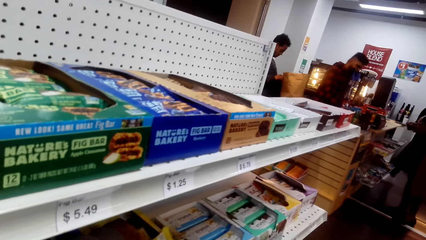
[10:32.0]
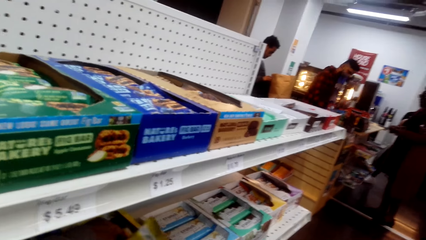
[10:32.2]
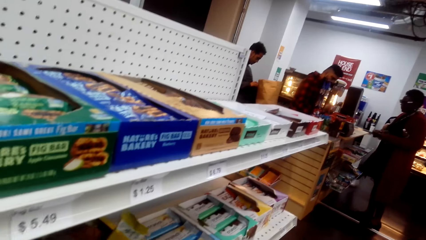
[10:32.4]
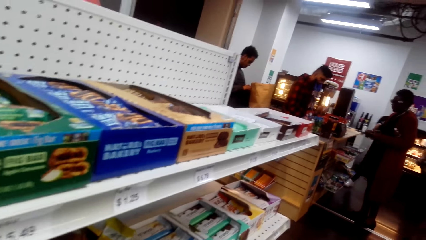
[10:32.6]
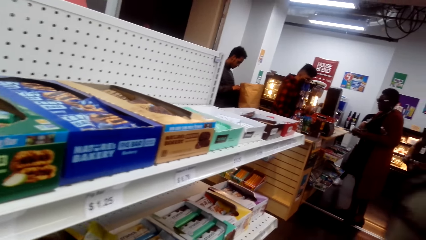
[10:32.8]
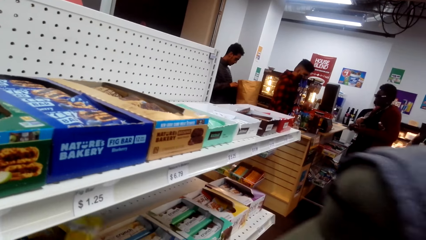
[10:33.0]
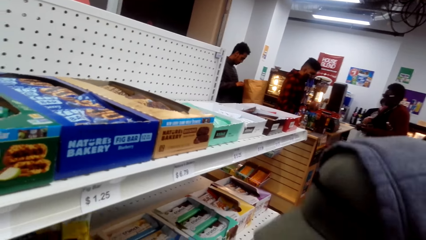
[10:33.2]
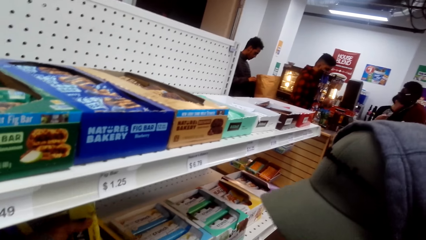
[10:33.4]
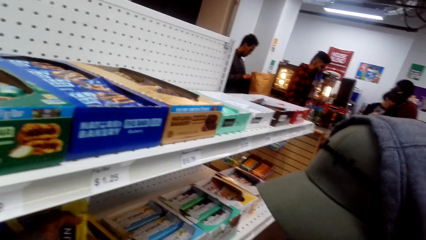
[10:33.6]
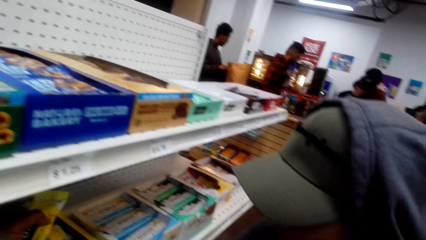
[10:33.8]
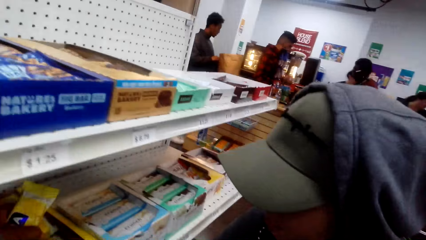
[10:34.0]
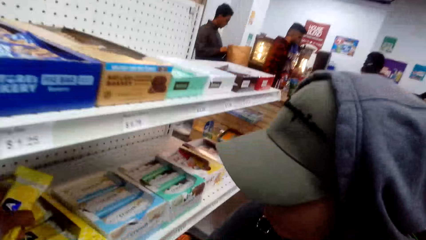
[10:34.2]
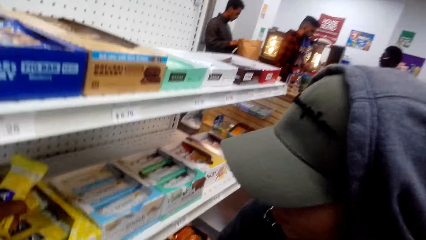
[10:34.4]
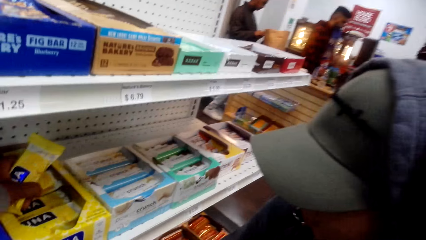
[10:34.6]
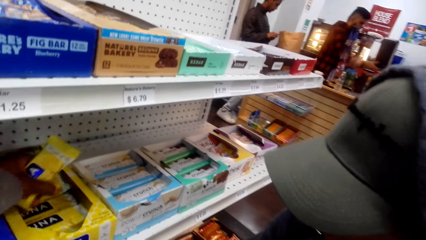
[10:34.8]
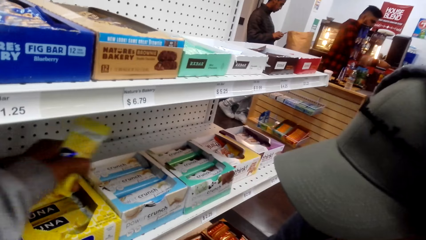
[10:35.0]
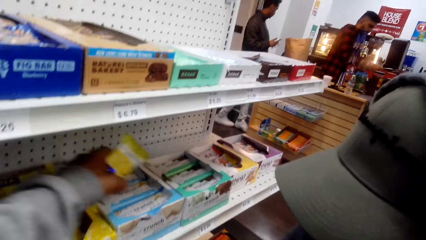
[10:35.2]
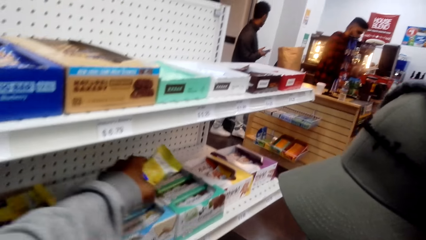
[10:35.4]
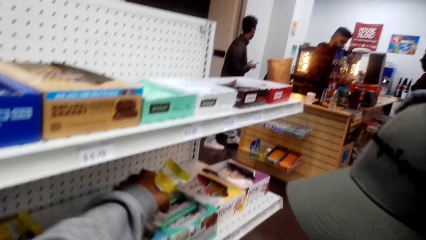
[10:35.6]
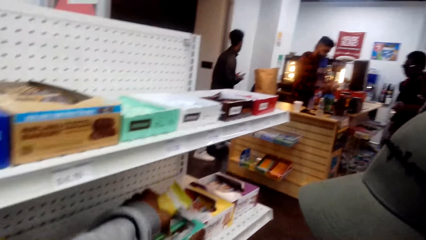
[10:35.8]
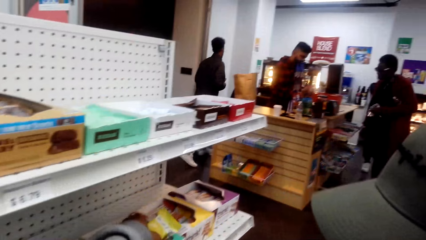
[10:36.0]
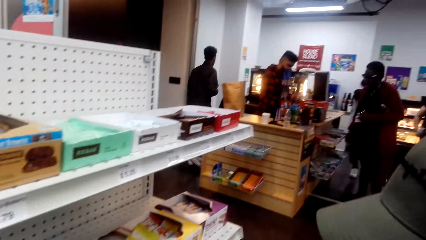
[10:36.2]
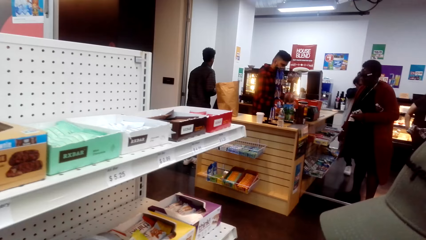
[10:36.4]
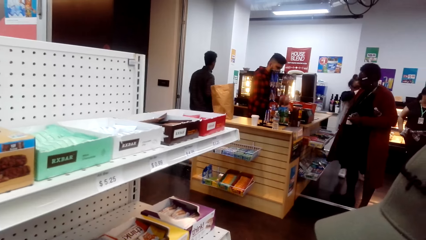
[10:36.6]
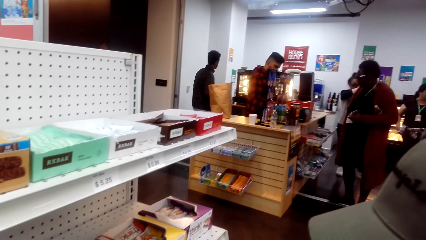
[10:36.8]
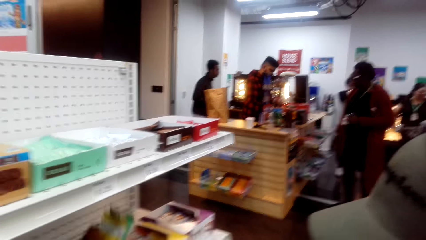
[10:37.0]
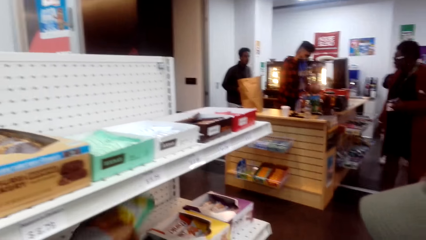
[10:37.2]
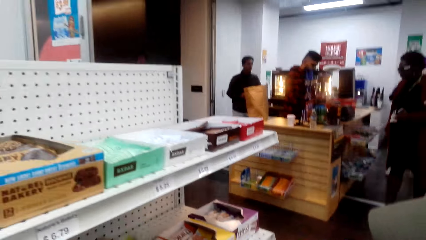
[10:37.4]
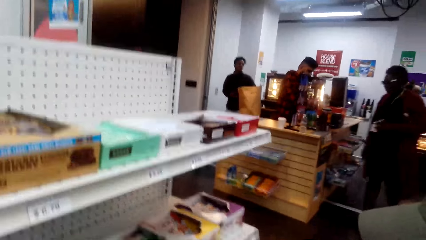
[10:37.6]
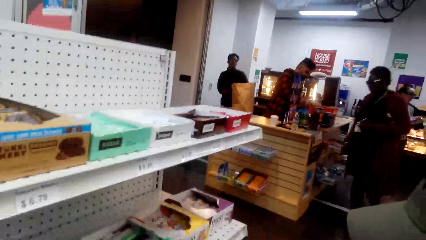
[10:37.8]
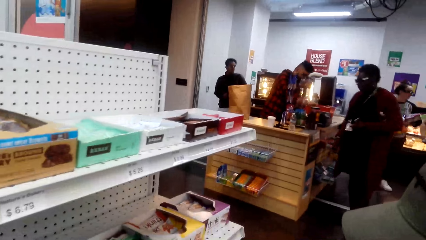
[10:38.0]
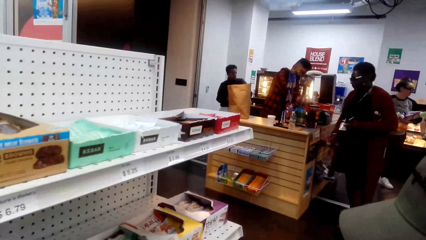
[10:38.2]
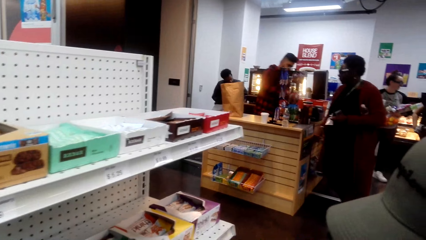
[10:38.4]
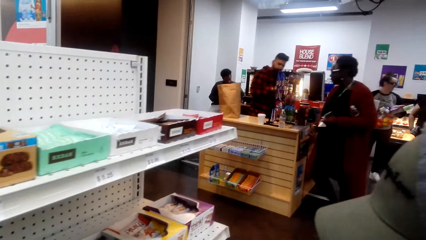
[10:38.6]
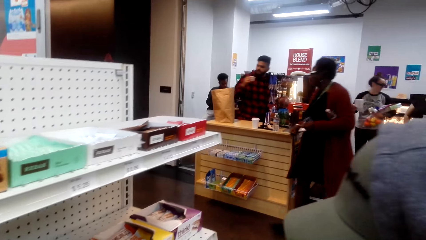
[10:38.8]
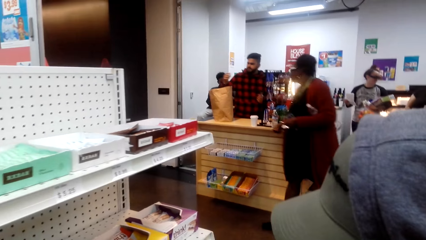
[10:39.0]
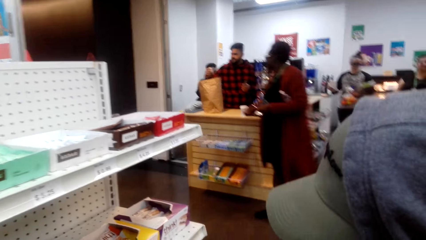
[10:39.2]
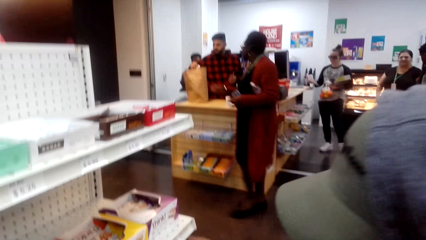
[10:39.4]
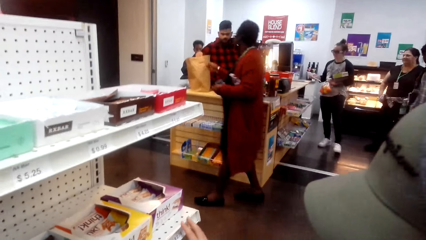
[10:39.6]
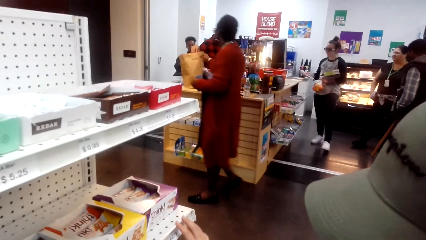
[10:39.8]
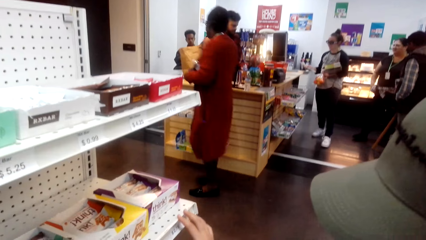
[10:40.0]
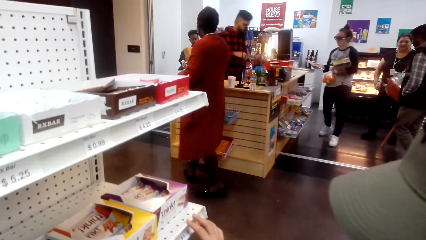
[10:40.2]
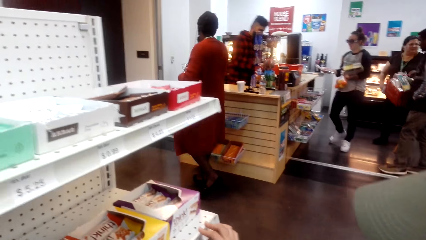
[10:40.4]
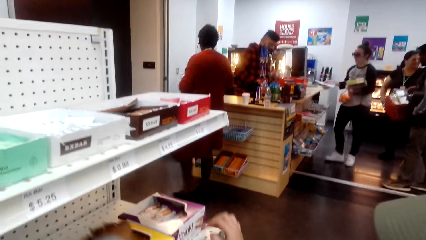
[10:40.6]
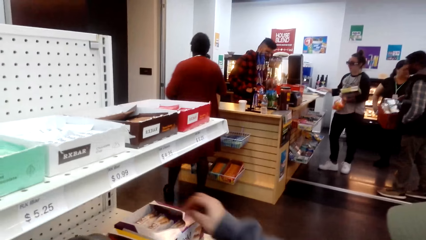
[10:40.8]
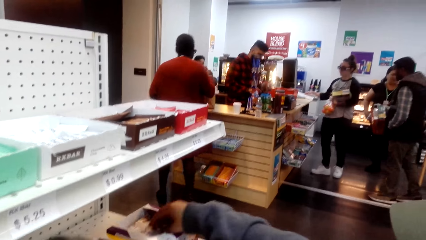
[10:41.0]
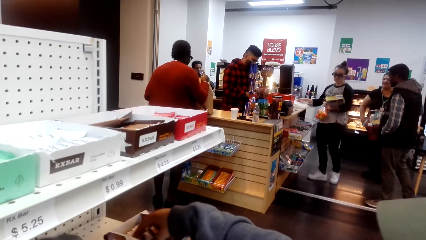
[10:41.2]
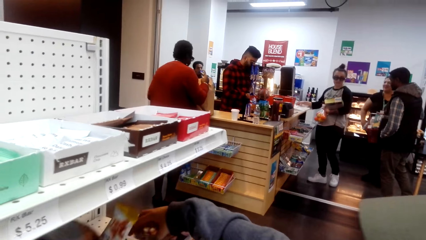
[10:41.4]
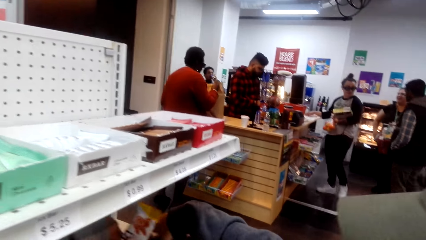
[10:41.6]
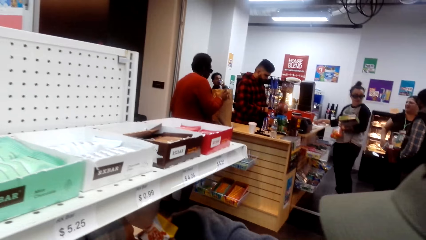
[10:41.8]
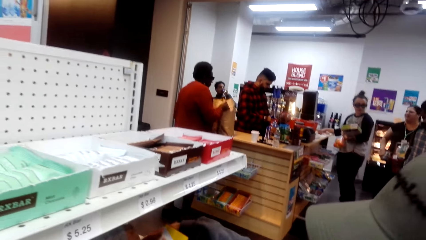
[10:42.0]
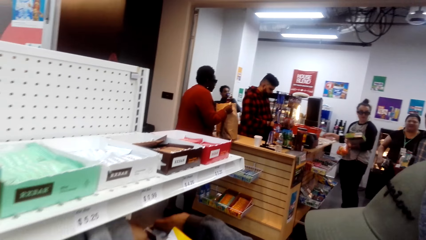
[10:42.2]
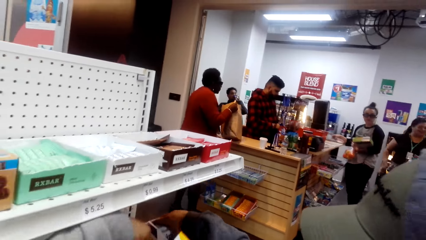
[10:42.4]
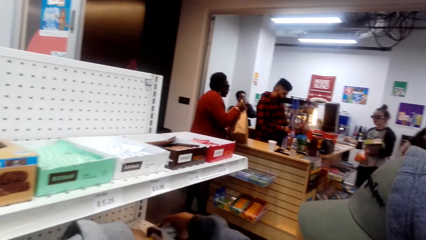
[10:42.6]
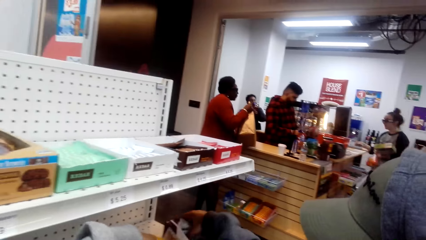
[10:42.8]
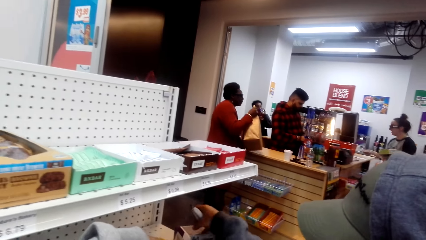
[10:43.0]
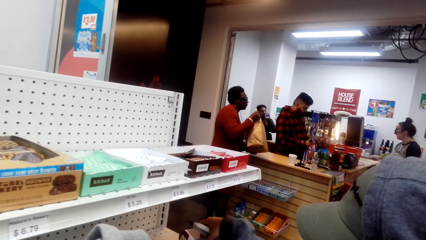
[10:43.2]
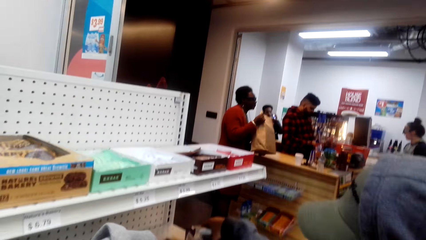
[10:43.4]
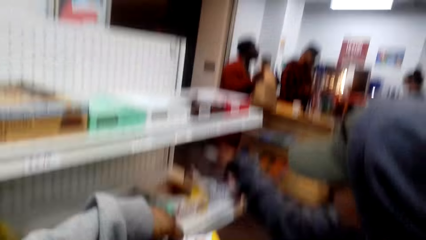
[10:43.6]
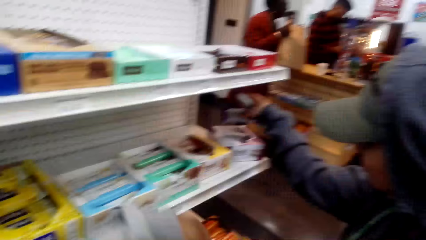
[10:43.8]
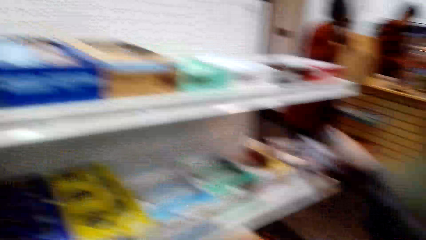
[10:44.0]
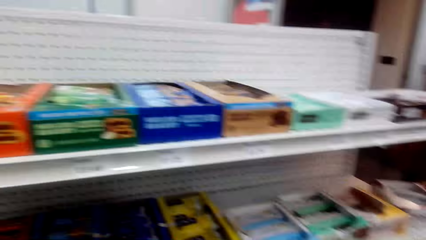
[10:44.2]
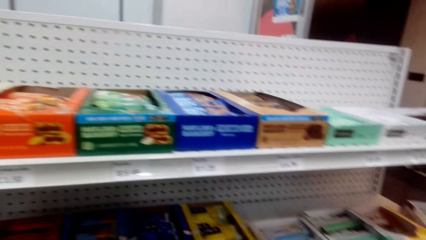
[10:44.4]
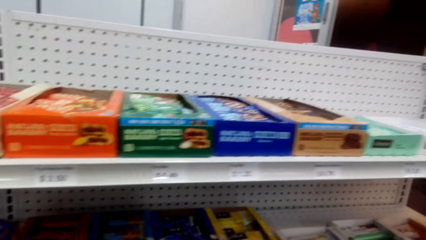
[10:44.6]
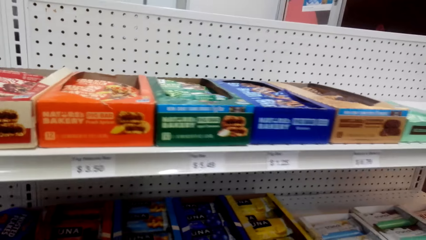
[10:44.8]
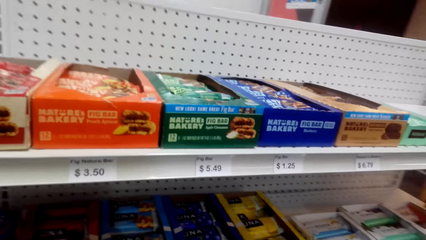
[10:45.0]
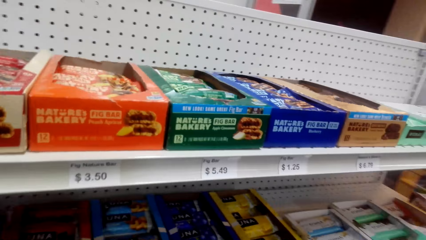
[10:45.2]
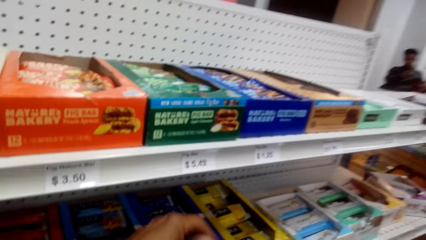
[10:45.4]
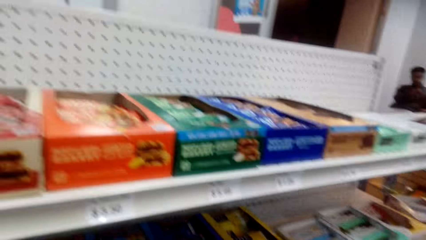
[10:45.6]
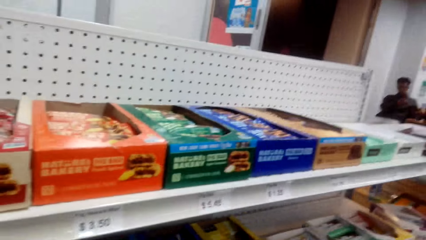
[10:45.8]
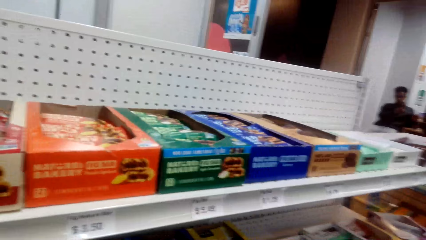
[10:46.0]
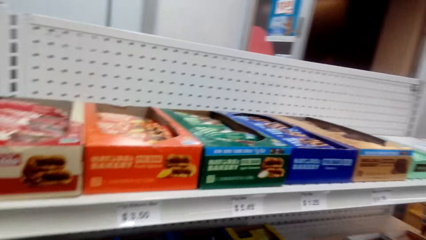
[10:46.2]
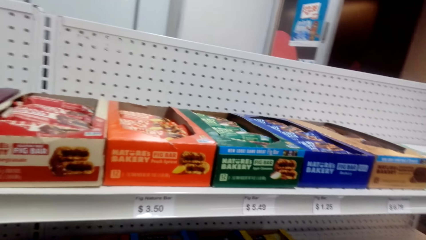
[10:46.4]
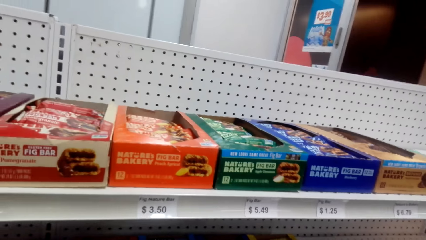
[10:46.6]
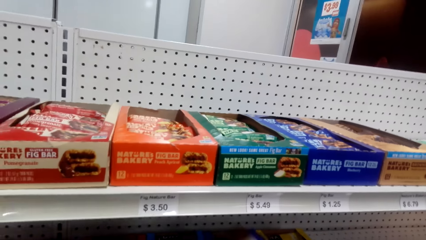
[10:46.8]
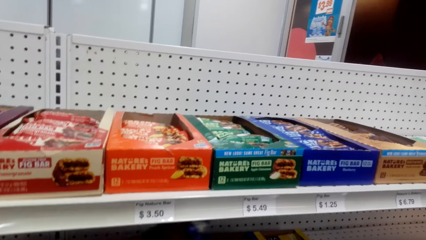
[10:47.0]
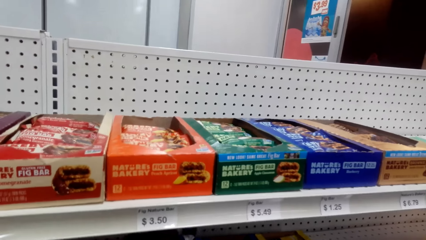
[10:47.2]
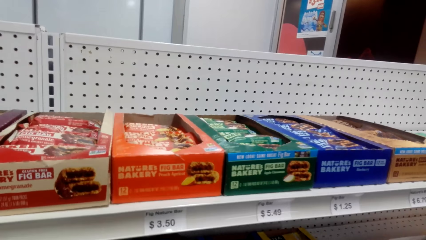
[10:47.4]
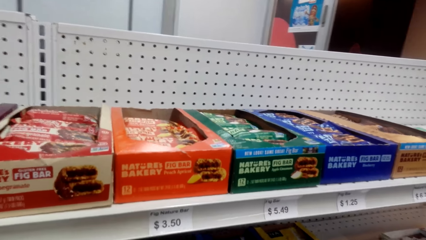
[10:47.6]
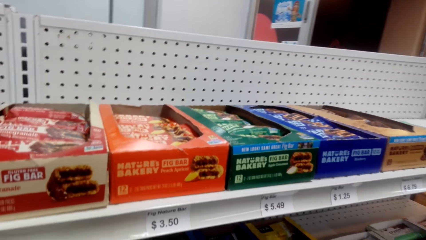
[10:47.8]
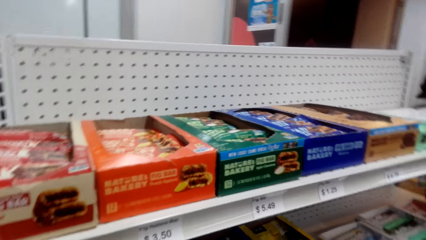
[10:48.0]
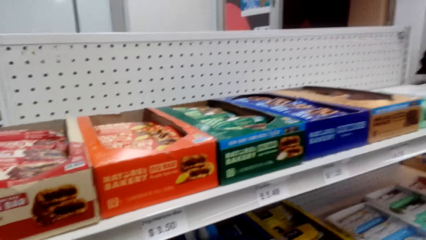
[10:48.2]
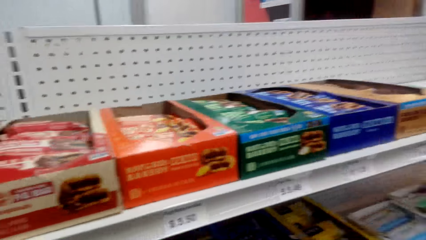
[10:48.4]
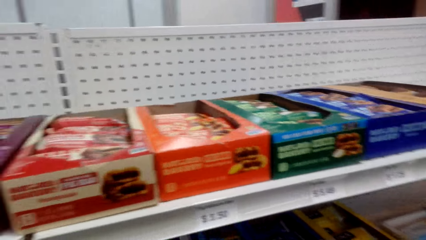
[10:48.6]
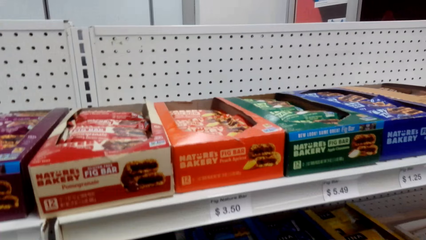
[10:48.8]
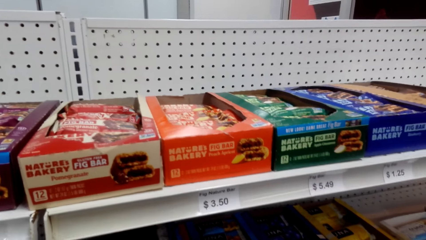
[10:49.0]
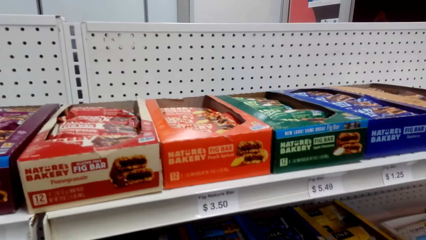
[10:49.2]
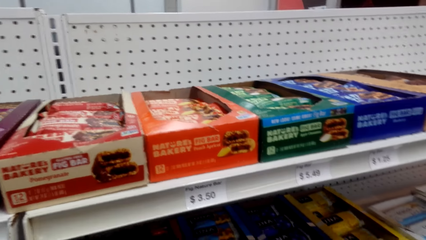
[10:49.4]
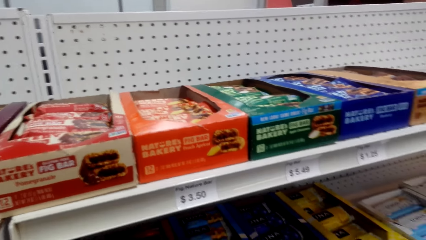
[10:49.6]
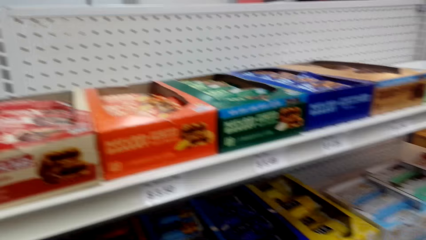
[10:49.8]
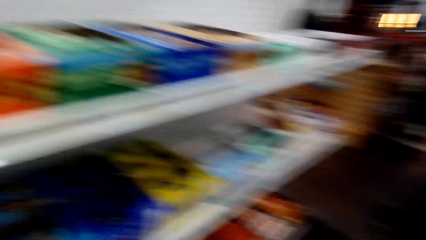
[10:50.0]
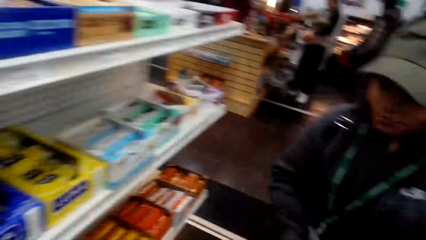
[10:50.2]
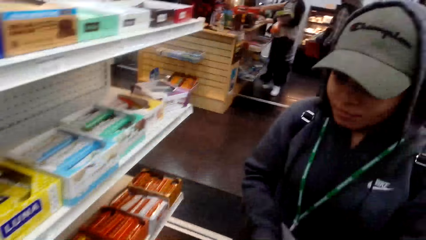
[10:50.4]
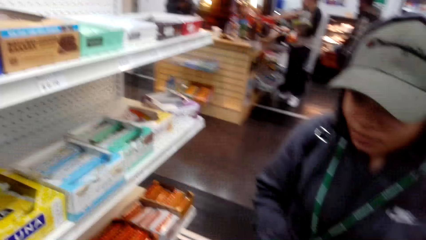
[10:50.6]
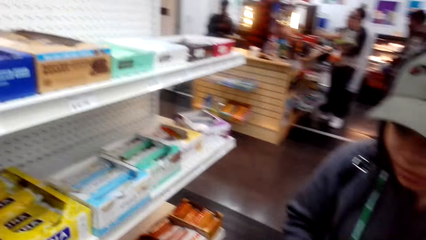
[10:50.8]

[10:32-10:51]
The camera wearer picks the sachets from the display. A woman picks an item from the shelf.
